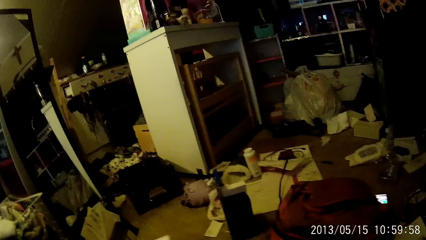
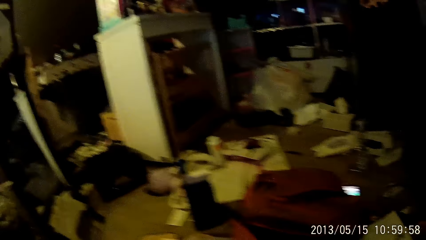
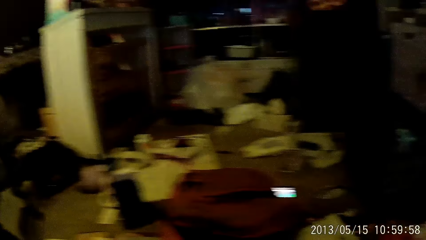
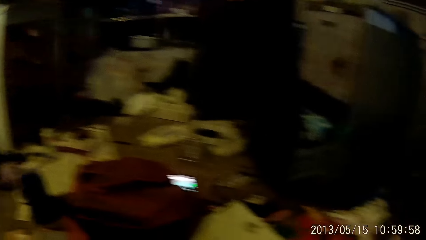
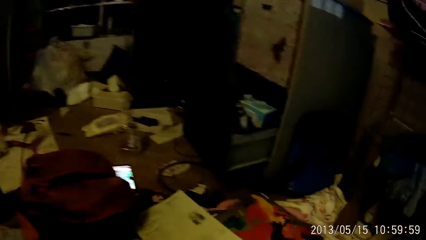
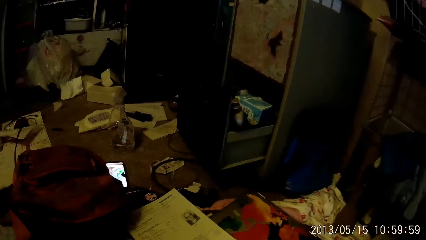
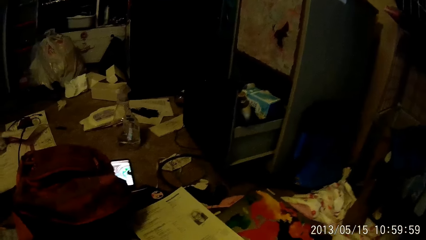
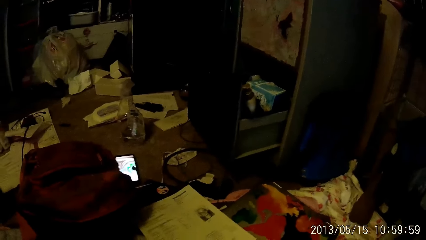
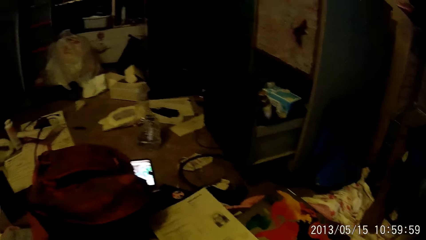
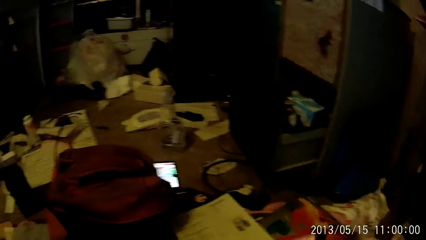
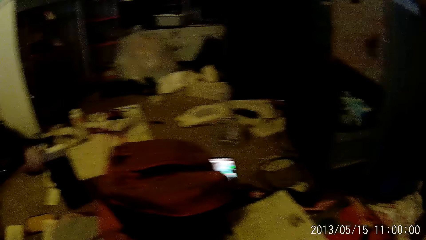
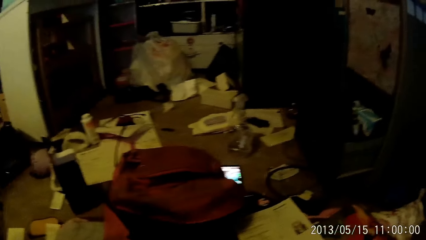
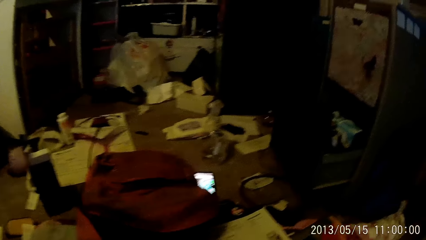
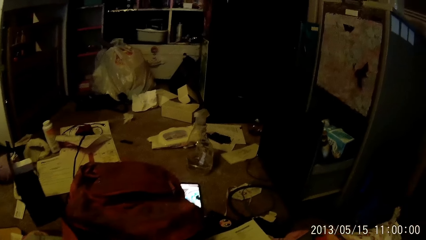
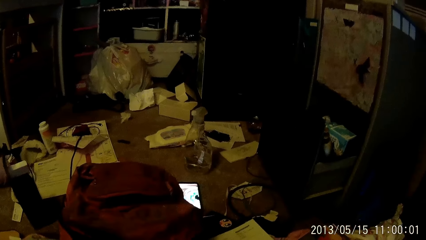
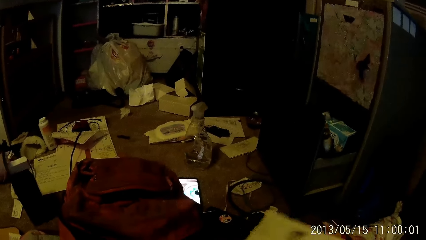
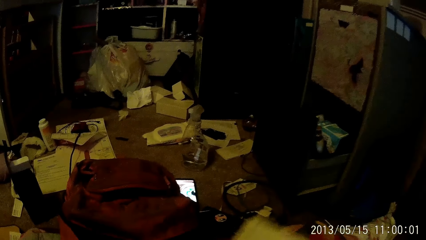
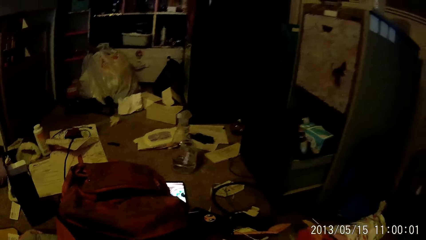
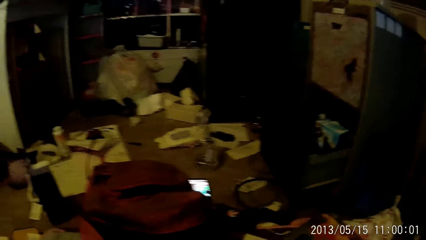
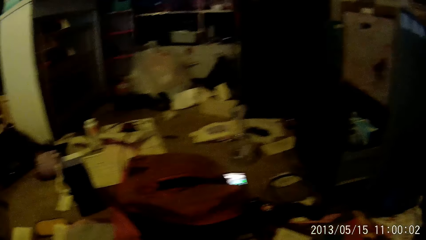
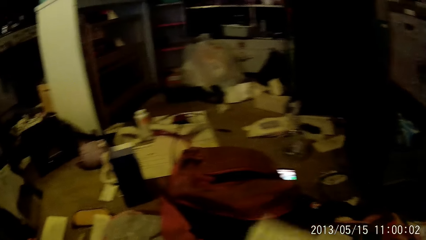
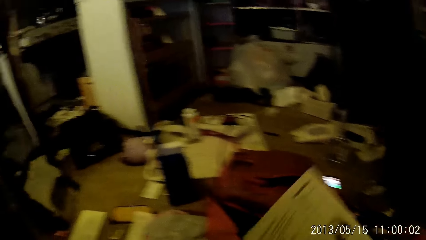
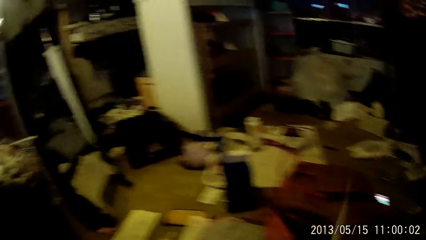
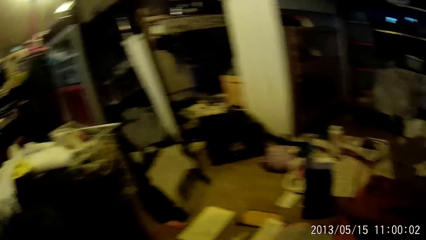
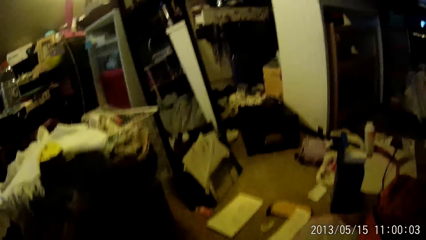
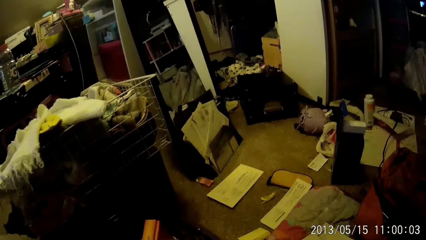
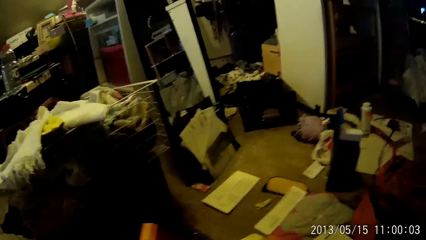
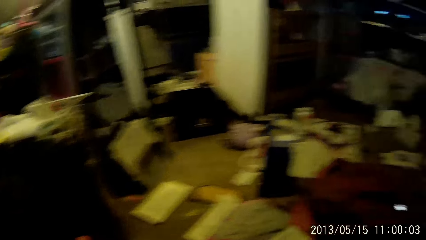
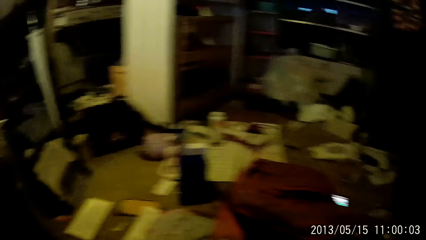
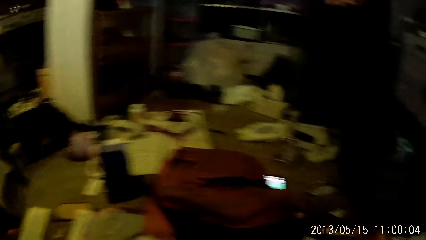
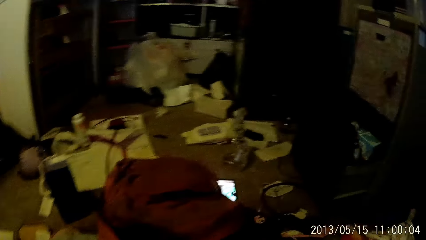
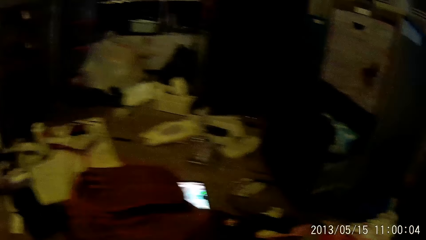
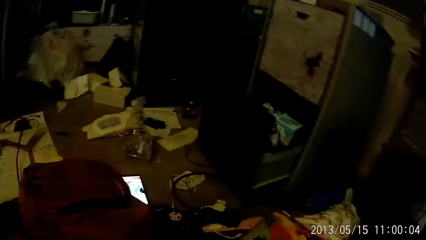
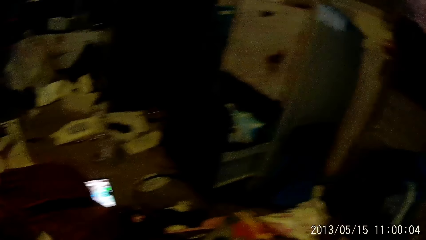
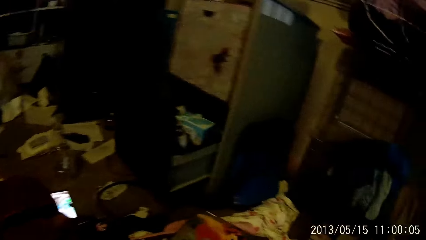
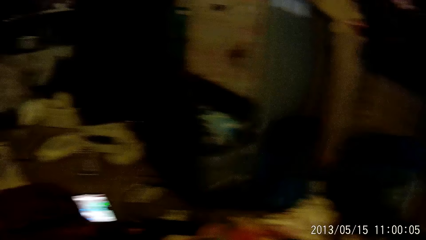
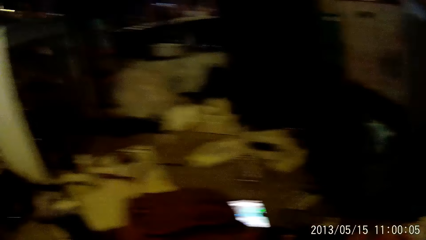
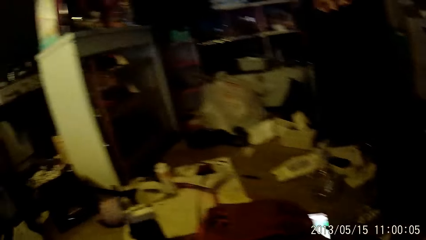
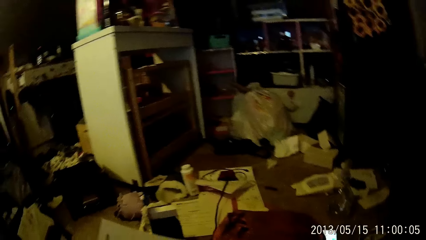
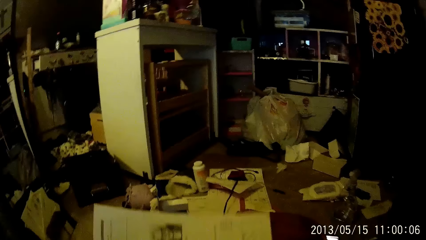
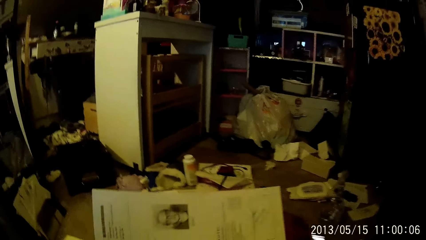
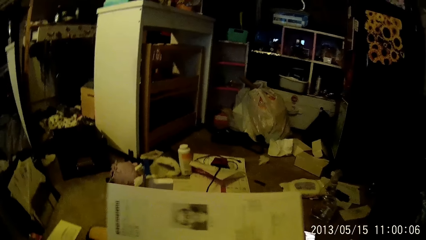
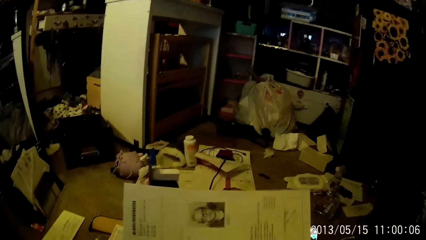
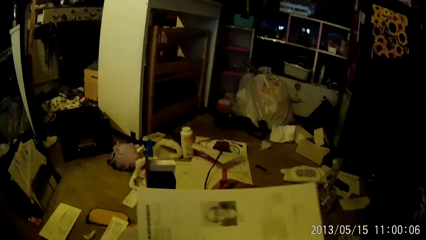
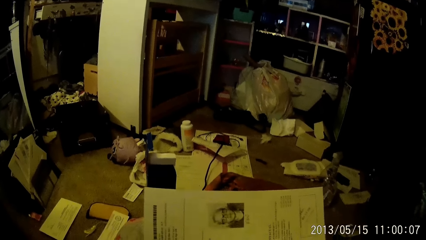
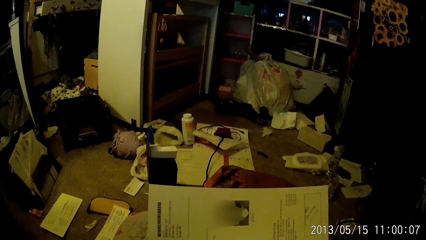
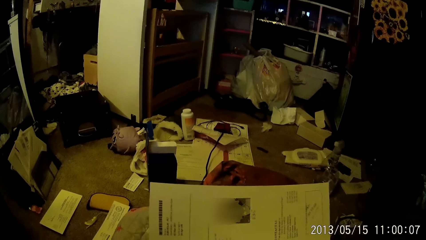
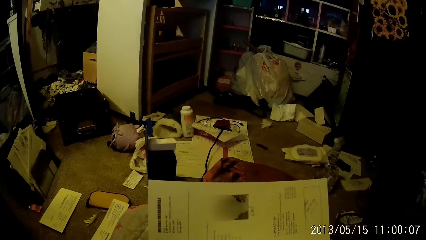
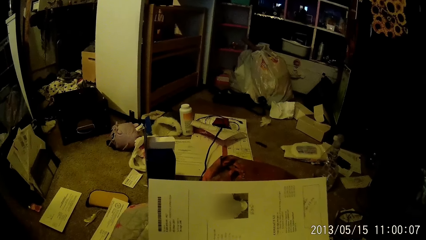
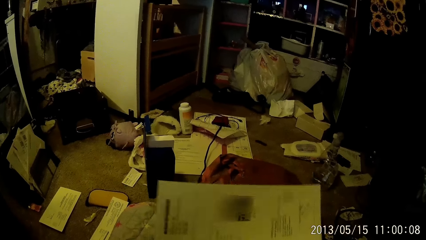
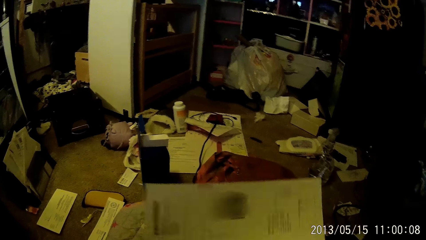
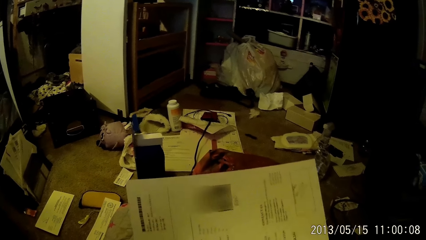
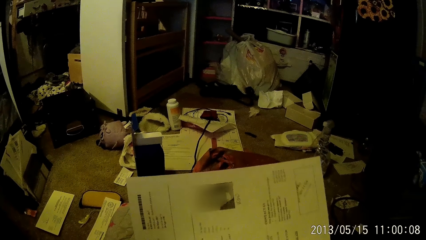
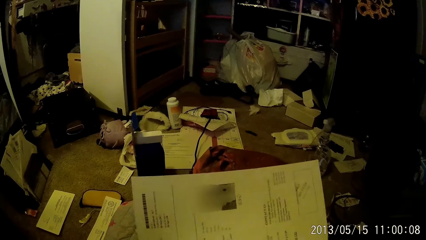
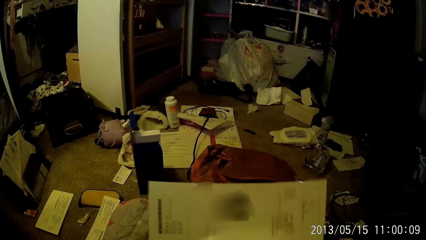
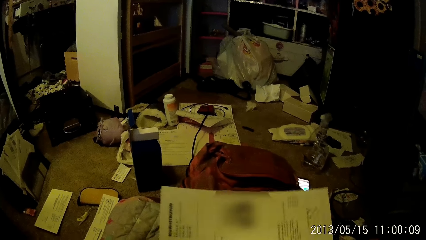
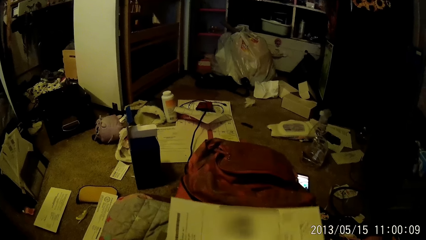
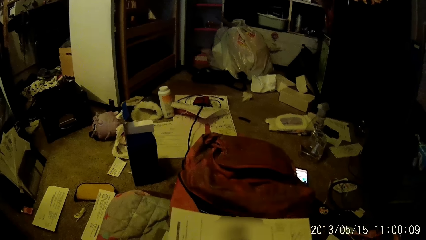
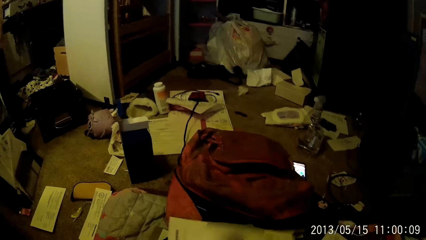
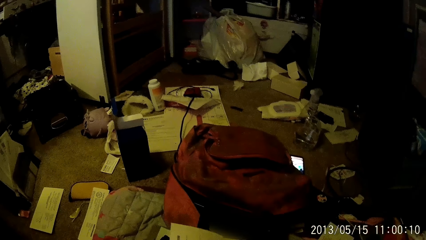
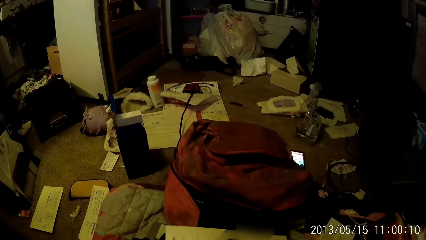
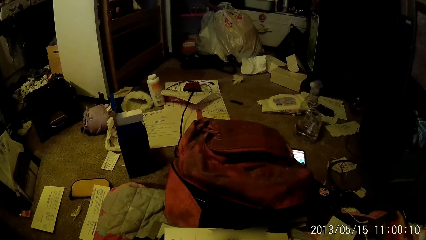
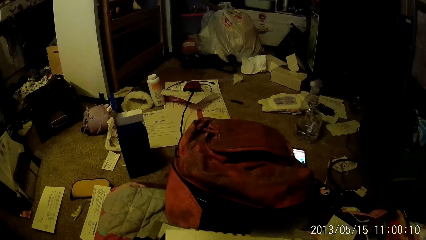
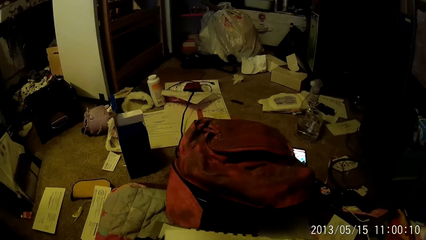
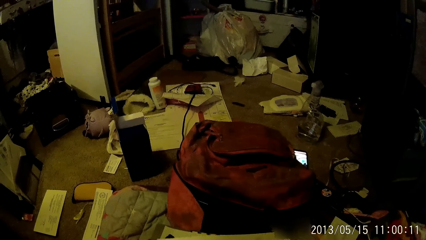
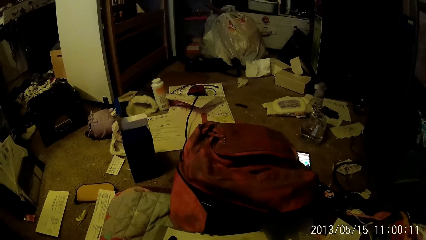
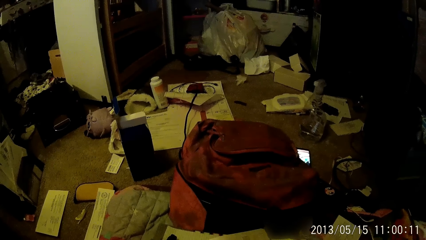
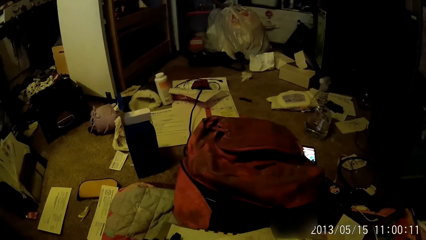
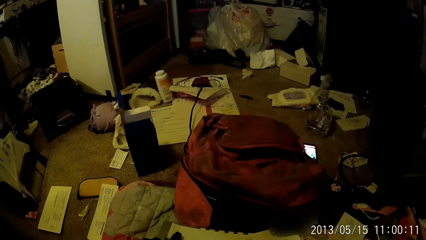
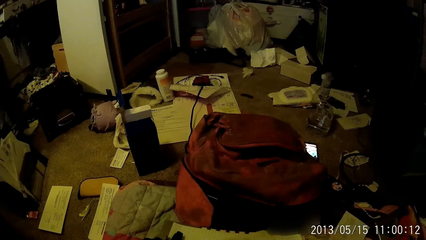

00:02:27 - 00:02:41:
The camera wearer reads the paper.

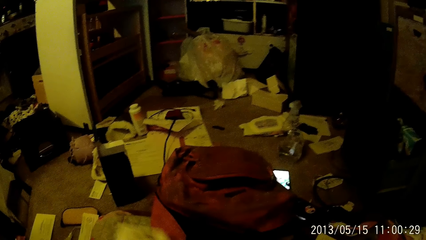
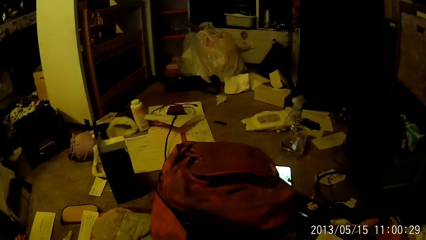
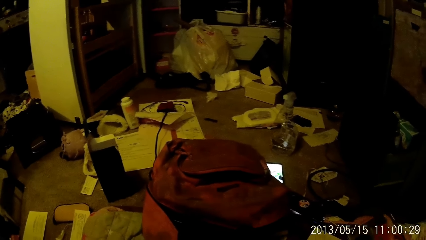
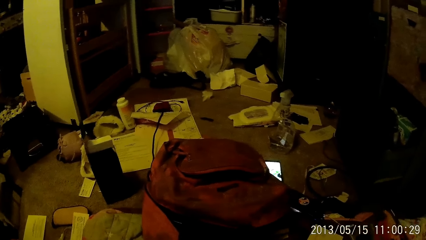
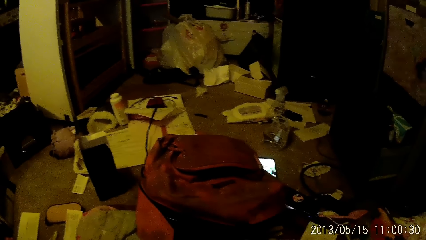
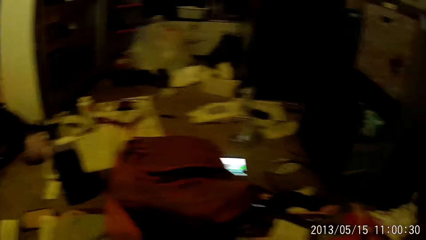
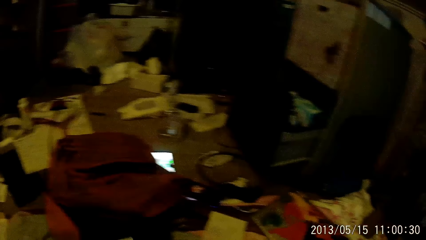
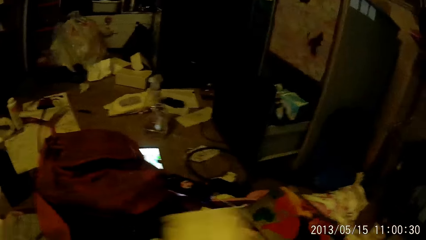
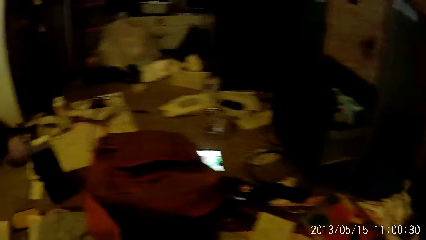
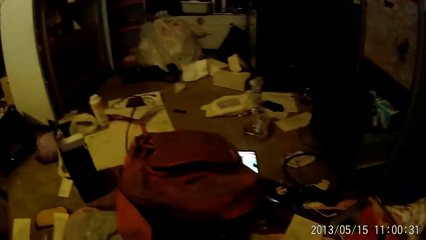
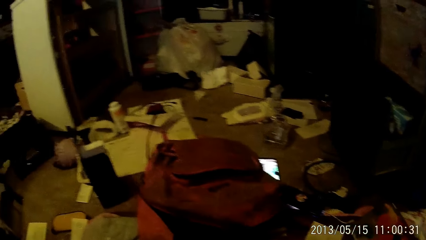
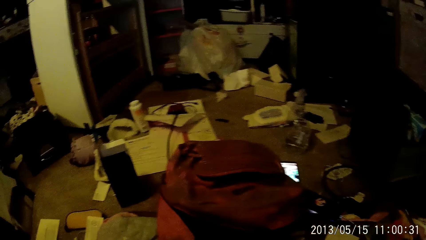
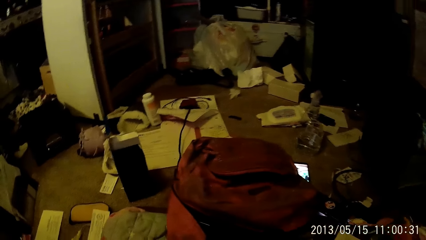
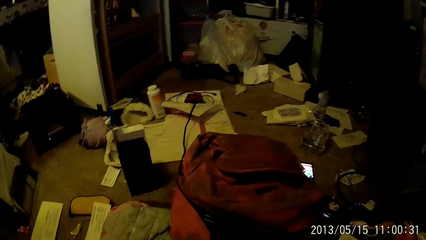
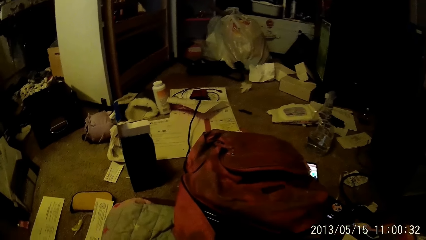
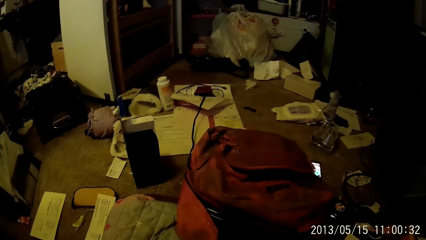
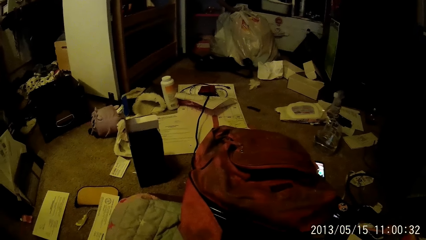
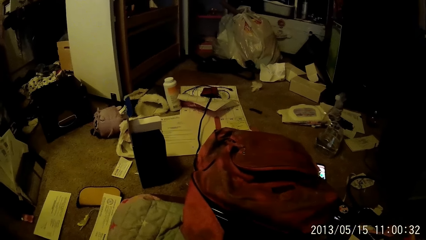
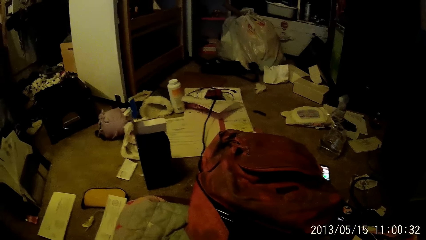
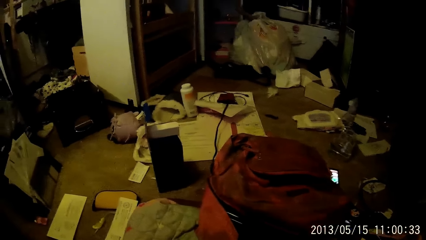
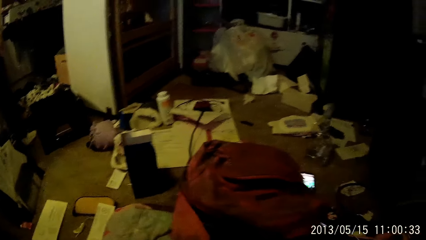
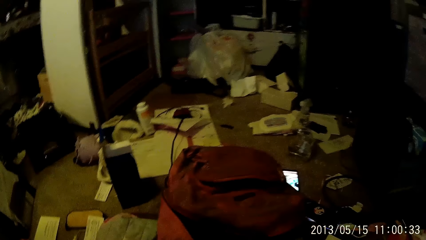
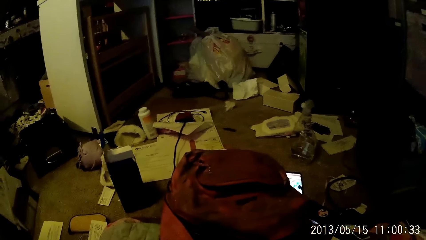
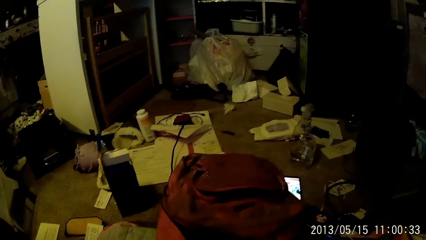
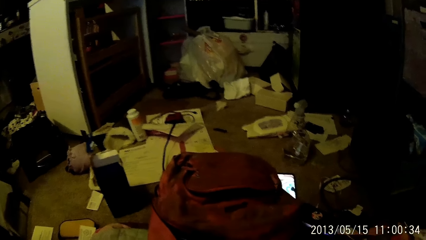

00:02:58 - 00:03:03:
The camera wearer looks around.
